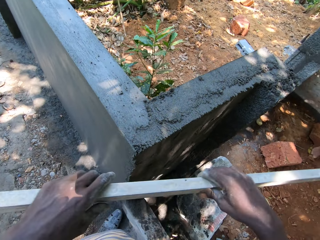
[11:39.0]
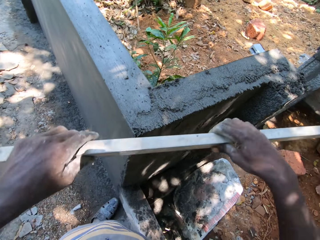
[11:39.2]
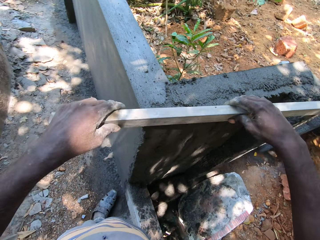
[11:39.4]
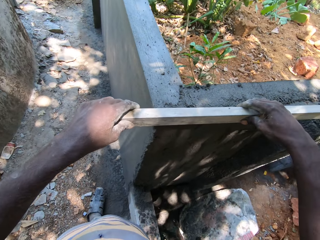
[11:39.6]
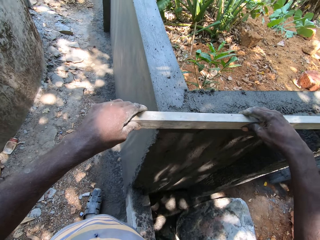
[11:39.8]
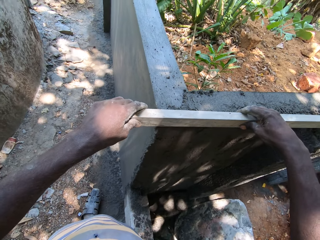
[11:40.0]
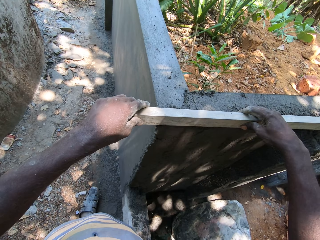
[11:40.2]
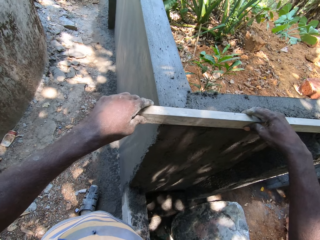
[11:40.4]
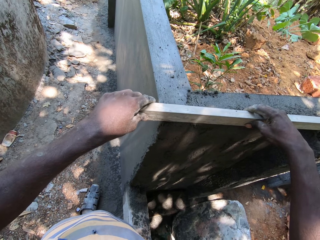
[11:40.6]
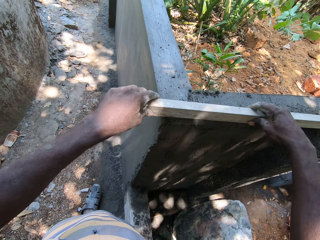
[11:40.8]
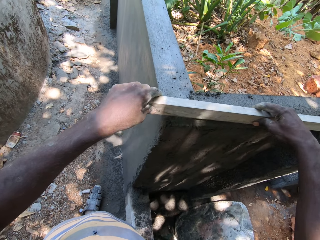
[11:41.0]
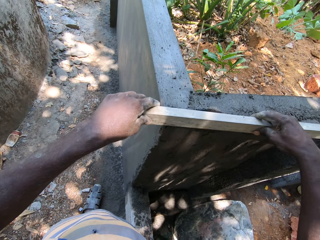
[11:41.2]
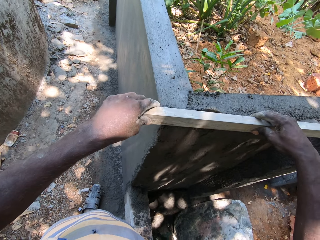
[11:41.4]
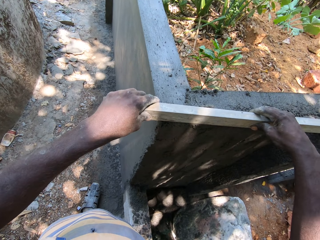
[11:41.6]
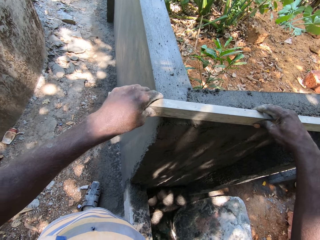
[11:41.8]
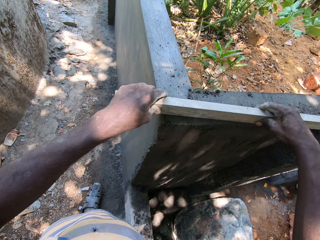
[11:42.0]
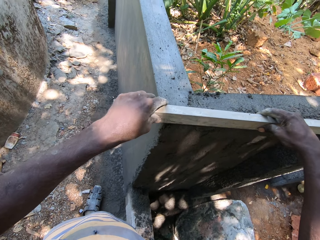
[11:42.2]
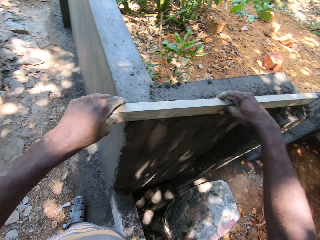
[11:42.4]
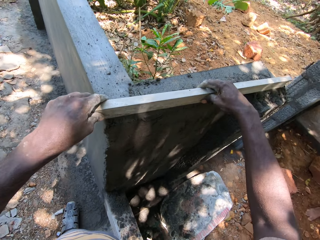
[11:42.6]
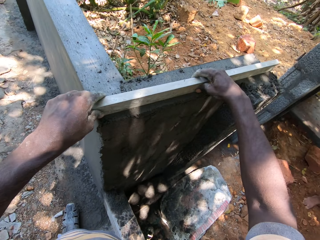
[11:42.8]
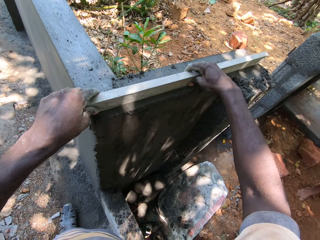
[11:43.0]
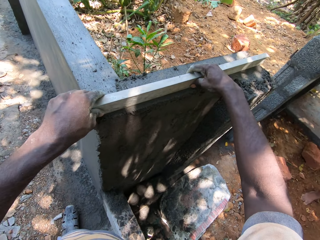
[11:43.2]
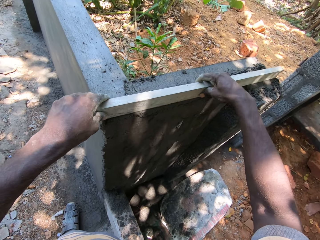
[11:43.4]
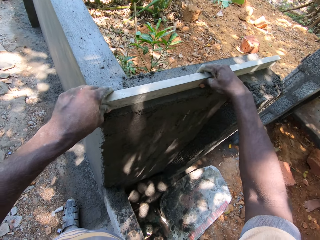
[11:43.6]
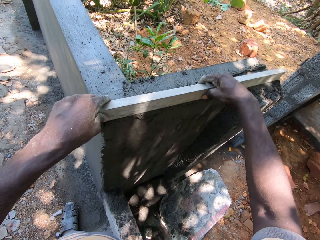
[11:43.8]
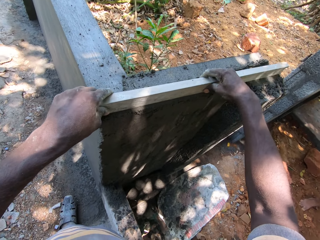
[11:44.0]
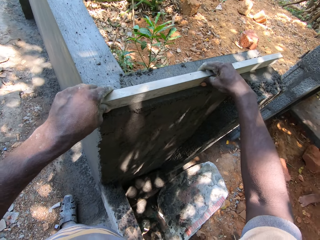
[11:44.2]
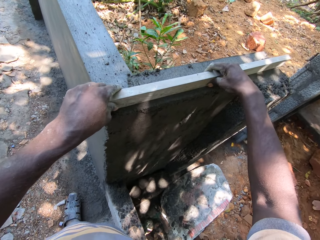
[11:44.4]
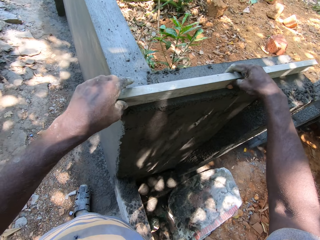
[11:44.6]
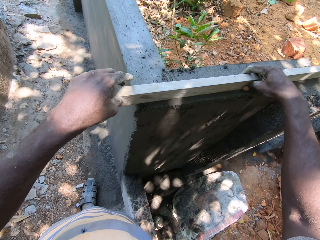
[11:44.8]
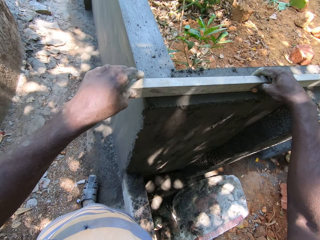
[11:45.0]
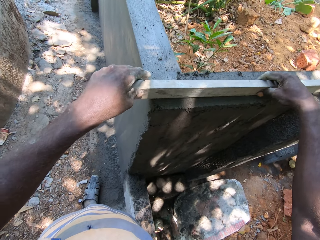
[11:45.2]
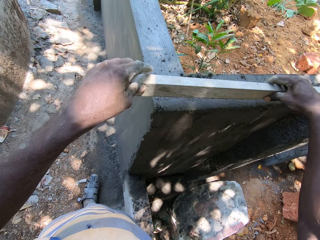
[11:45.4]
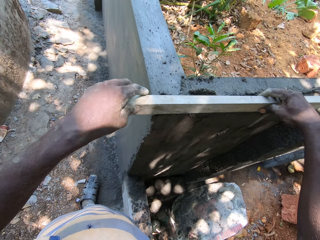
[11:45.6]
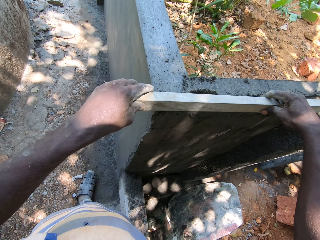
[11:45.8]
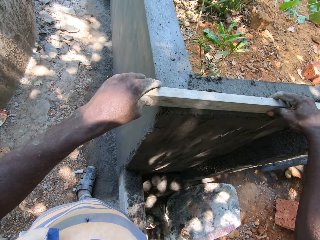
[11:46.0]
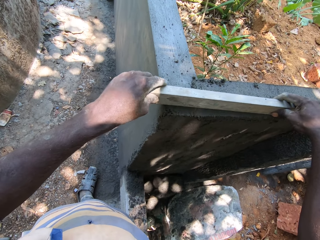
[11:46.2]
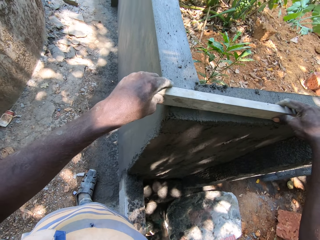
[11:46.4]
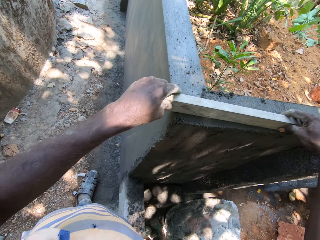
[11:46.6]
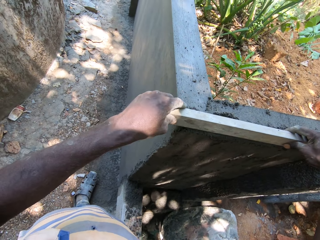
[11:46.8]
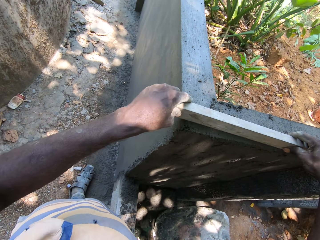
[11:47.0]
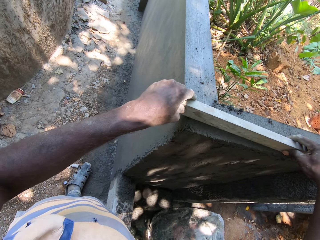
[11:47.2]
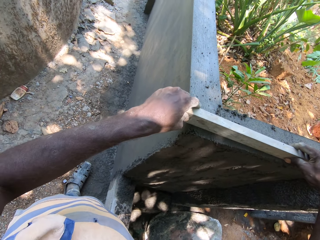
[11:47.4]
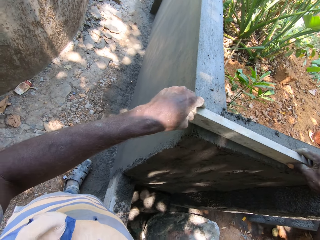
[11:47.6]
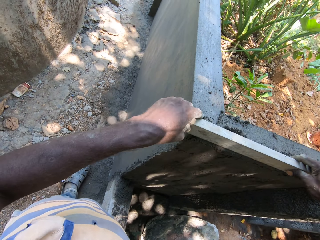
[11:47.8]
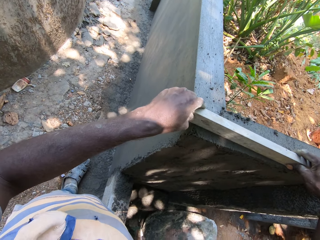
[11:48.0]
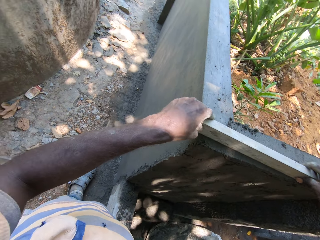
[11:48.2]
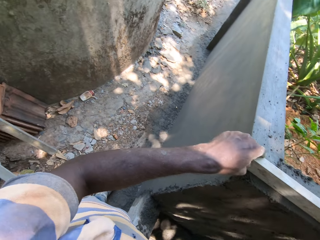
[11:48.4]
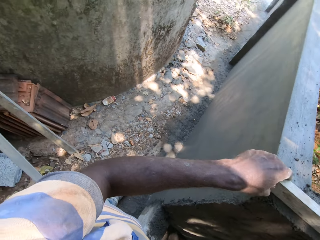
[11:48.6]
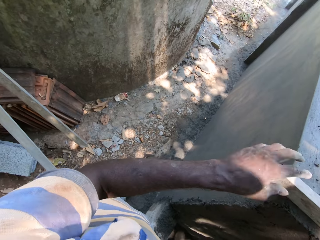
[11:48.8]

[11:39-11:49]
The camera wearer aligns the cement on the wall. They level the fence with the metal rod using both hands.

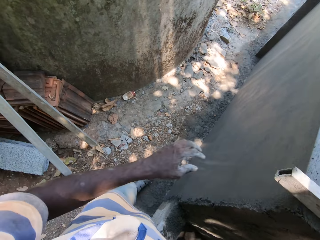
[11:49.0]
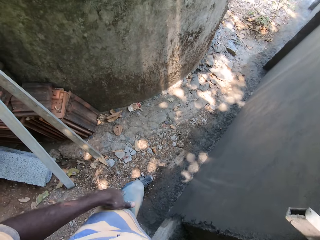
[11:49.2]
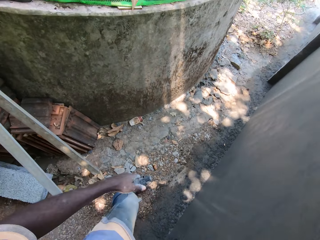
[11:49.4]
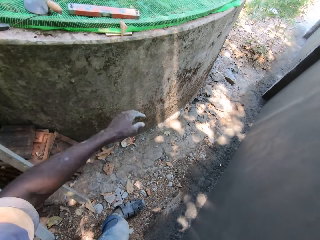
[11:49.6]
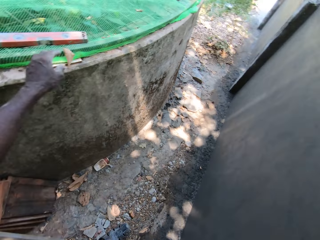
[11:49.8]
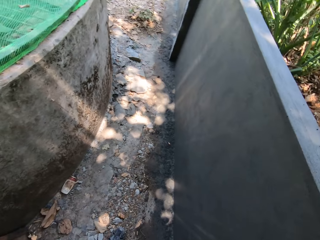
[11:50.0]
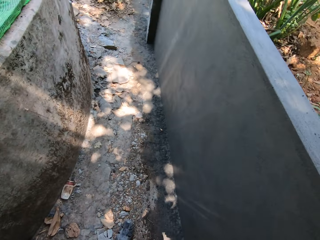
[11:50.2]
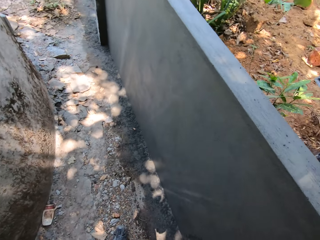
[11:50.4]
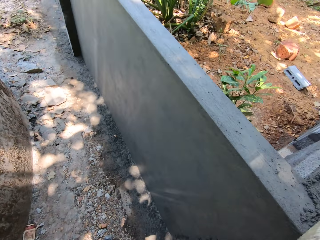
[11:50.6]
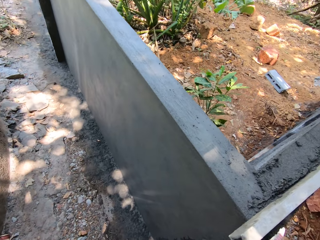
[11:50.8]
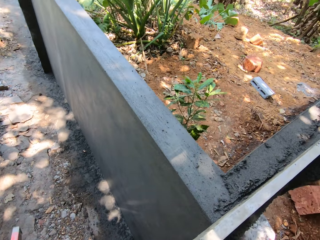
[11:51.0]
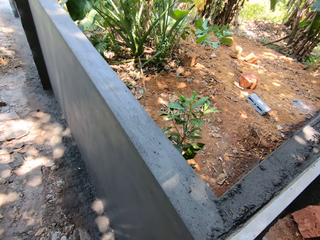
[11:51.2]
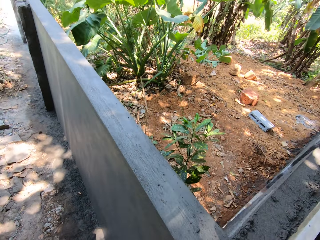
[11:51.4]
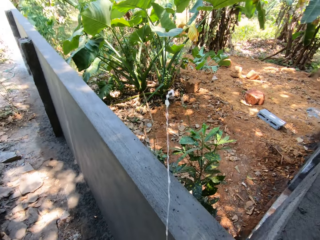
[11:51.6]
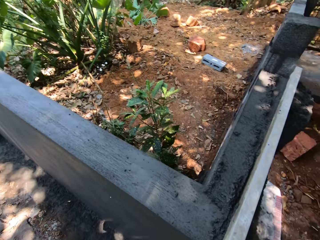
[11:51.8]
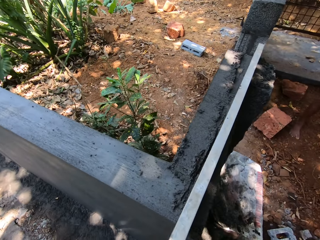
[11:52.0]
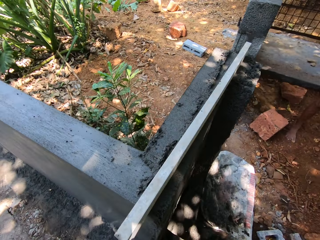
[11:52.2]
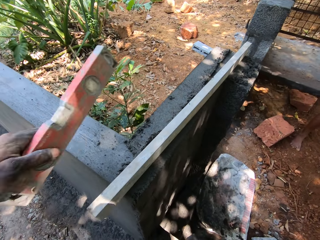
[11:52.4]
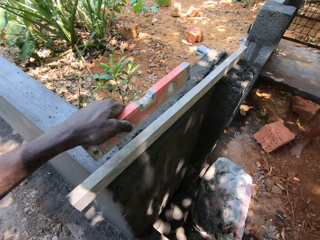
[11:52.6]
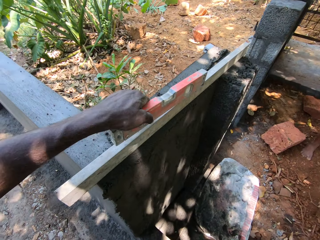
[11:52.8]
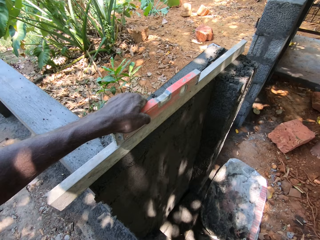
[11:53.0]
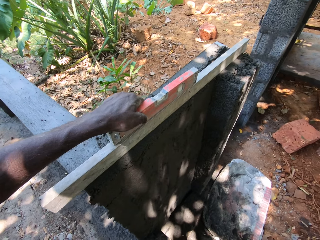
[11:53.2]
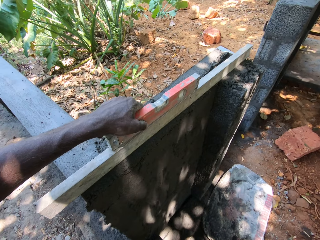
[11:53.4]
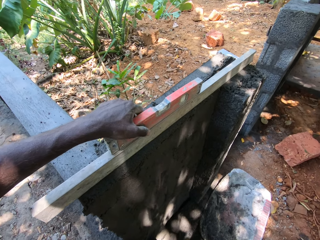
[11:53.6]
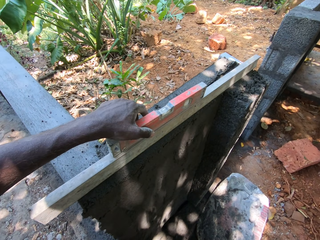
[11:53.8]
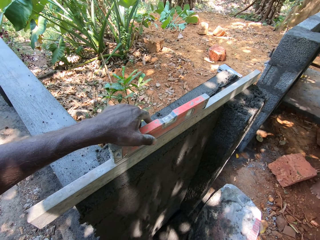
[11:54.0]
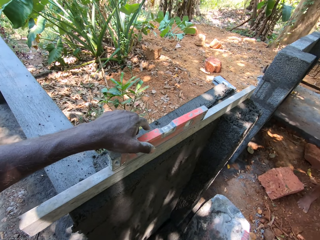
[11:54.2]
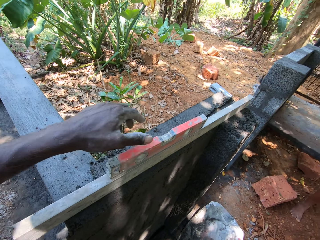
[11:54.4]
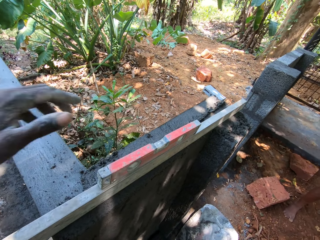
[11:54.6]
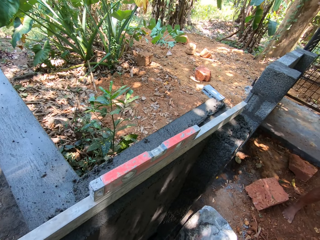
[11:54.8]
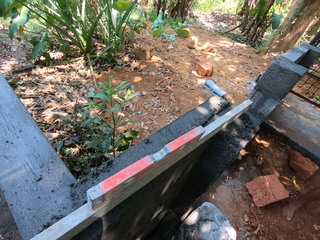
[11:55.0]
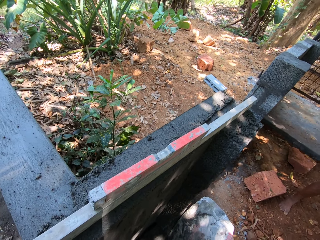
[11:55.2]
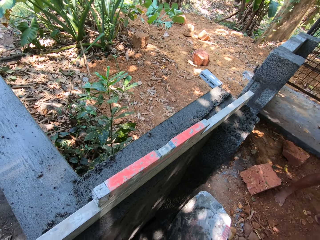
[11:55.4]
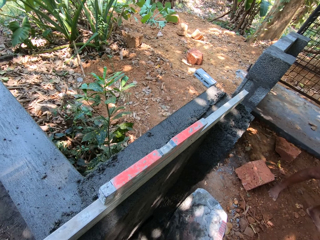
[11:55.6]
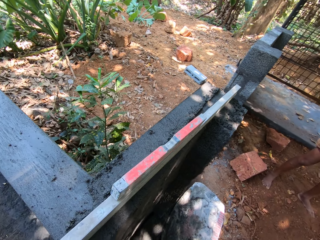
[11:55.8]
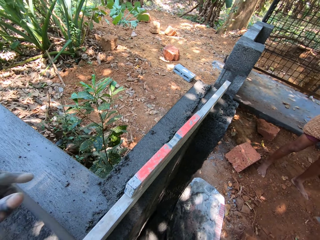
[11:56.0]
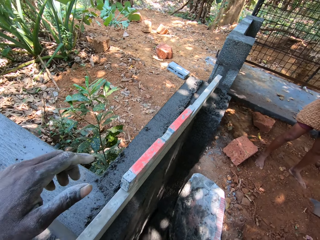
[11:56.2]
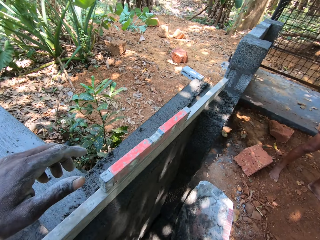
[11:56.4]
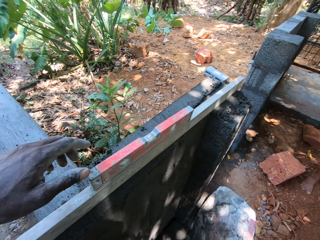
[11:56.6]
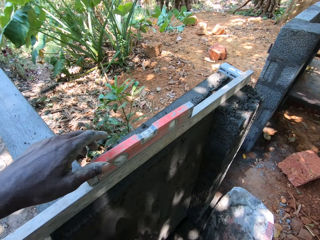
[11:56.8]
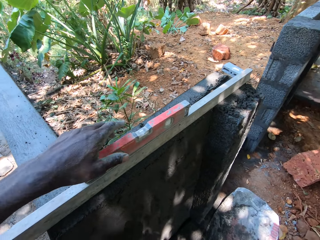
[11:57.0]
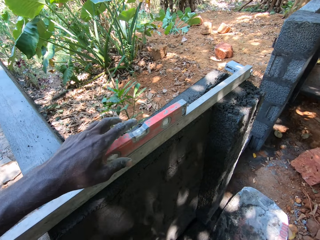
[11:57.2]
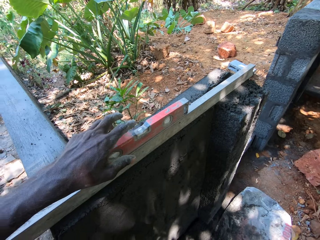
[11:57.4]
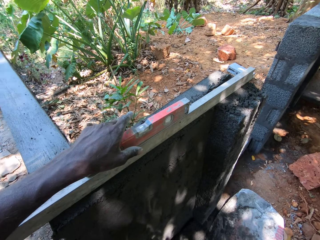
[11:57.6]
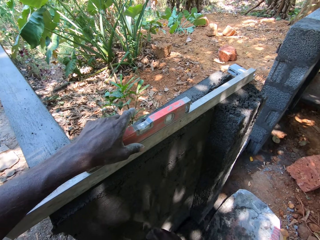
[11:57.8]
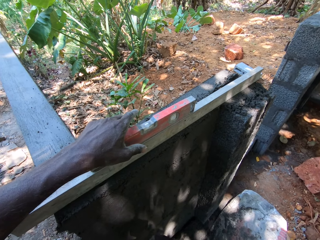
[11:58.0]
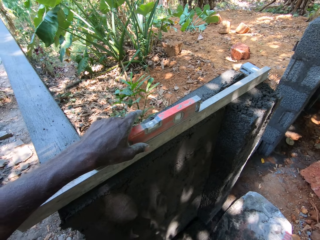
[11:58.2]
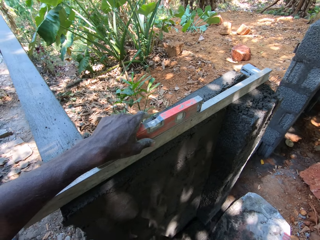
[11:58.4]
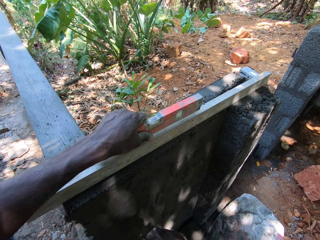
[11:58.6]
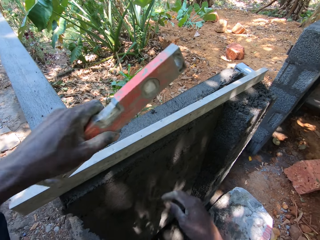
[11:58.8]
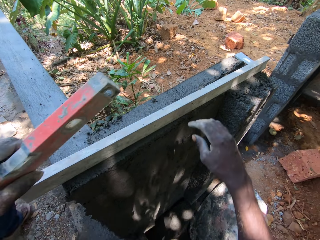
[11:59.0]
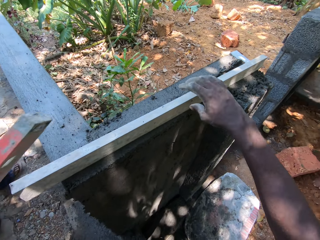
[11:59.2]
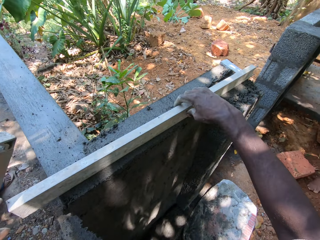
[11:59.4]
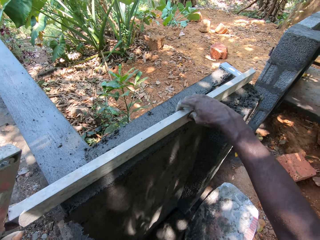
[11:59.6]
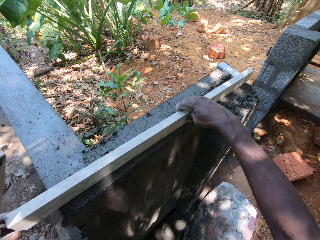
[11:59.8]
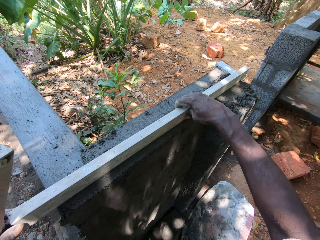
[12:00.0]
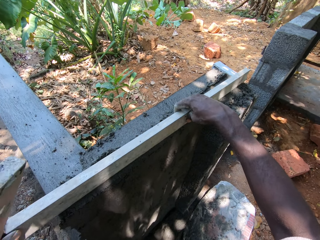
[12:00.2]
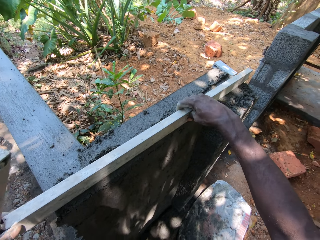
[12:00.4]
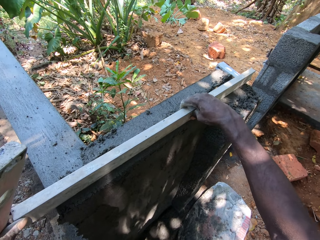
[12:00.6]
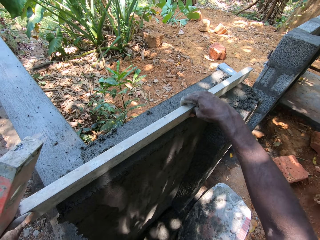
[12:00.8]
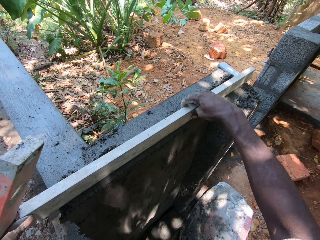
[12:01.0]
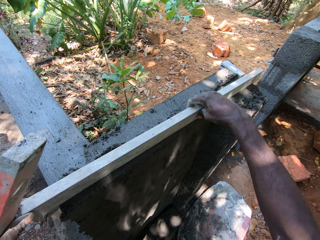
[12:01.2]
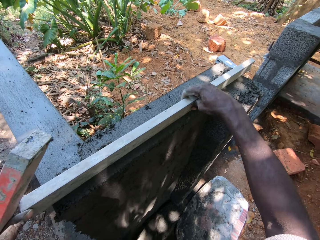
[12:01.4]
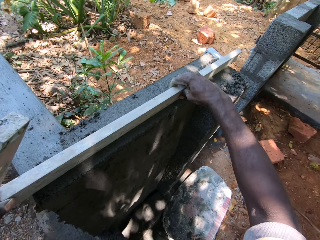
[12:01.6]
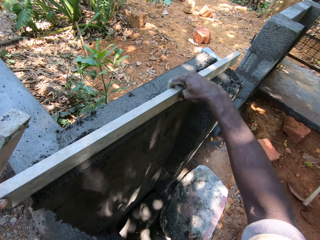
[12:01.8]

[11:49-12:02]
The camera wearer picks up something. He holds a level with his left hand. He drops the level on the metal rod with his left hand. He looks around the wall. He picks the level from the metal rod with his left hand. He aligns the cement on the wall. He levels the fence with the metal rod in his right hand.
